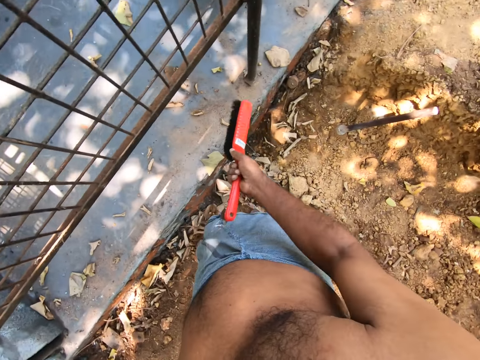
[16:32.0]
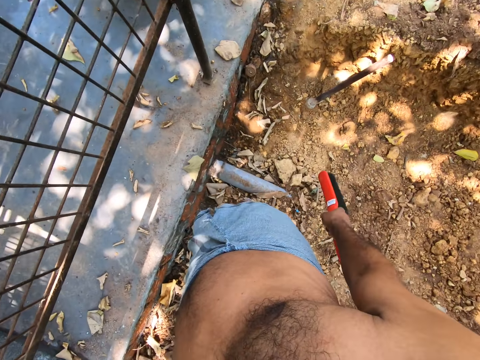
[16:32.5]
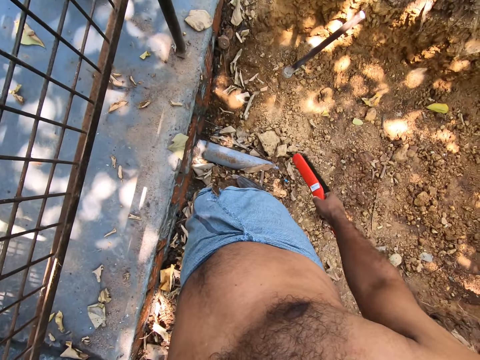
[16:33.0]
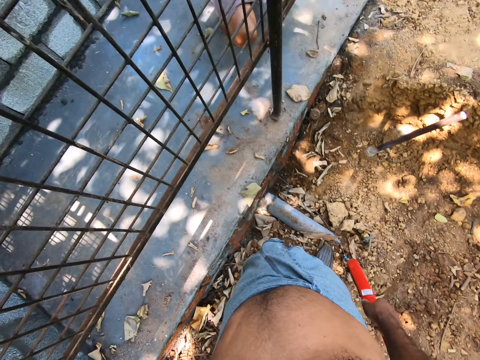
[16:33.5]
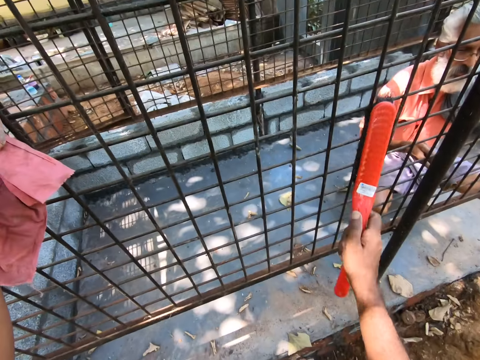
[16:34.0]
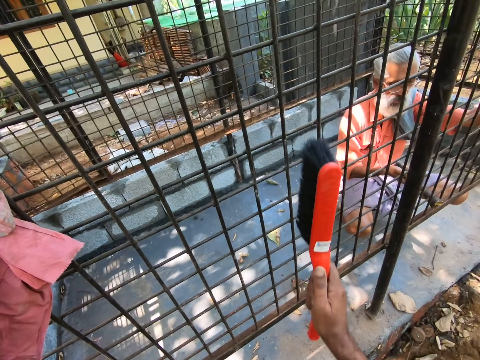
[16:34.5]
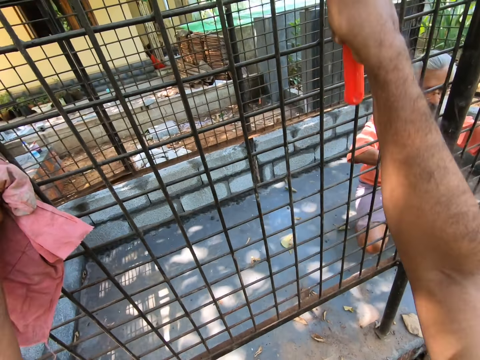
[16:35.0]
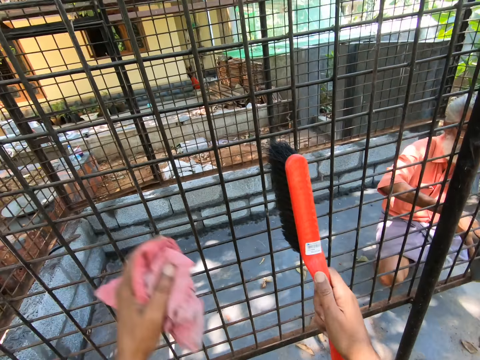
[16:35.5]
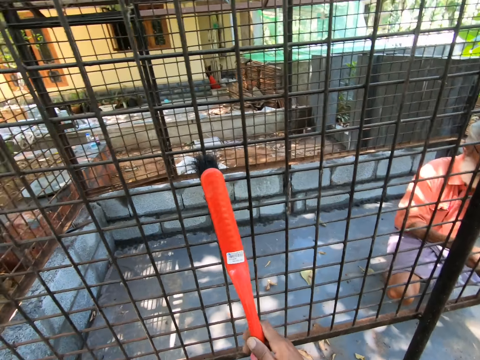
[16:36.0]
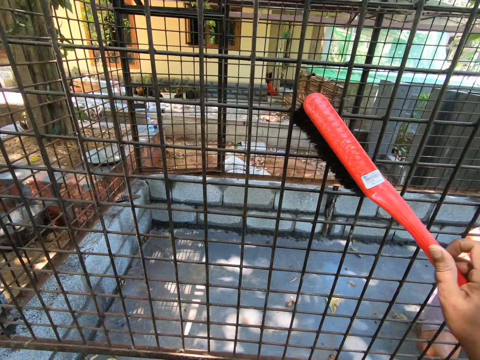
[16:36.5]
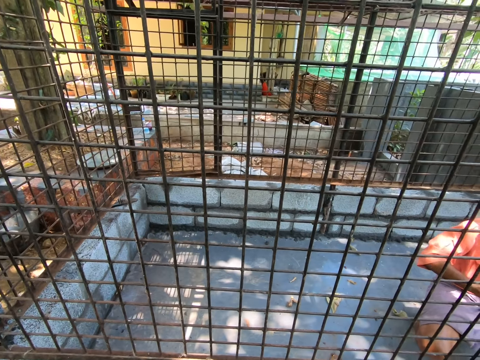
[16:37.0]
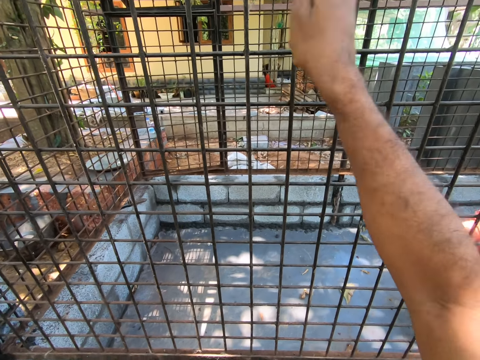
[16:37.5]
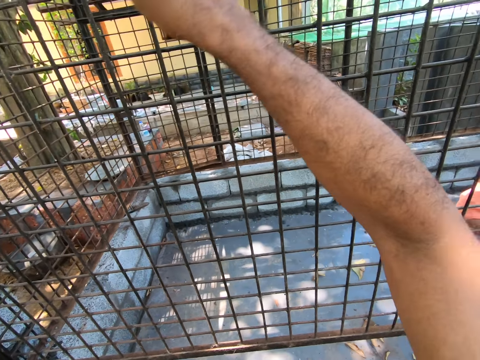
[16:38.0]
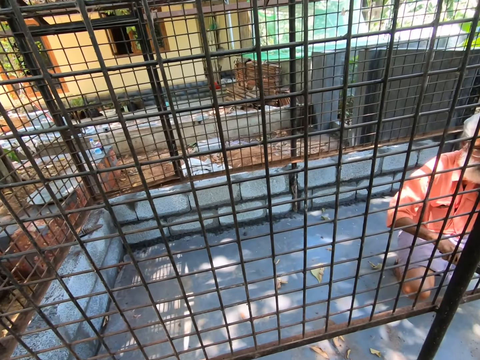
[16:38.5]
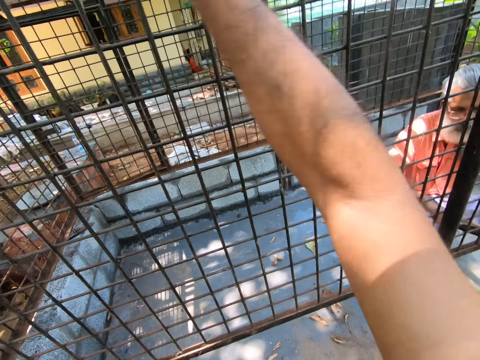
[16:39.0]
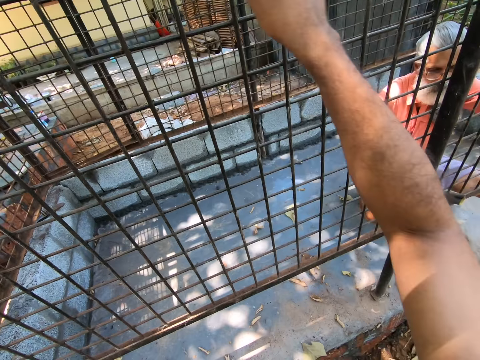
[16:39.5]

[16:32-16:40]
The camera wearer looks around. He cleans the iron cage with the brush in his right hand.

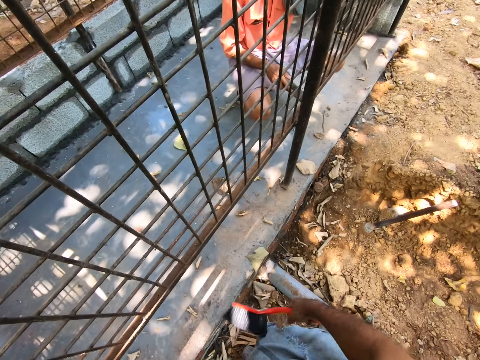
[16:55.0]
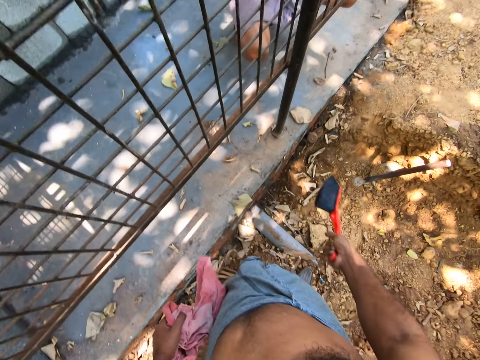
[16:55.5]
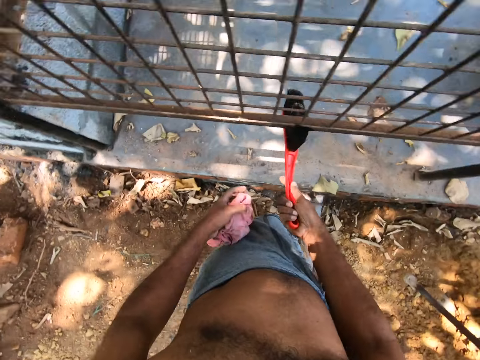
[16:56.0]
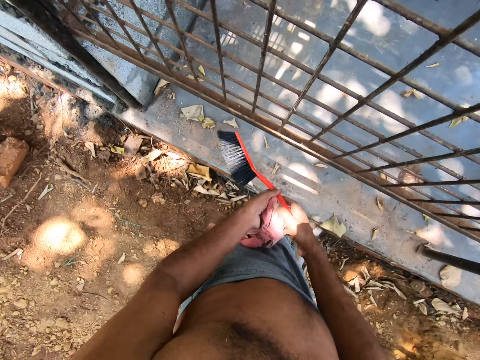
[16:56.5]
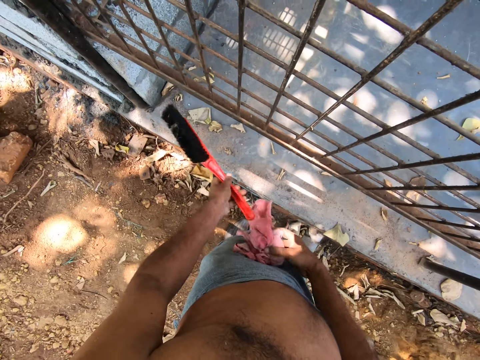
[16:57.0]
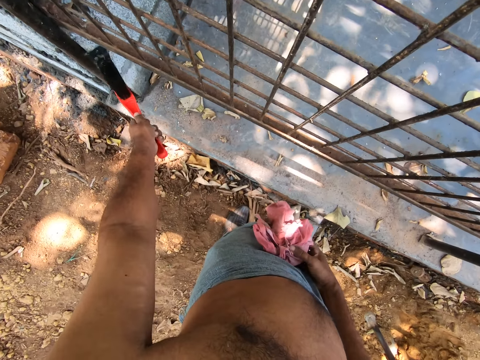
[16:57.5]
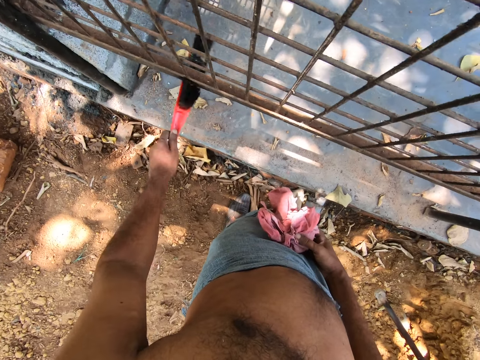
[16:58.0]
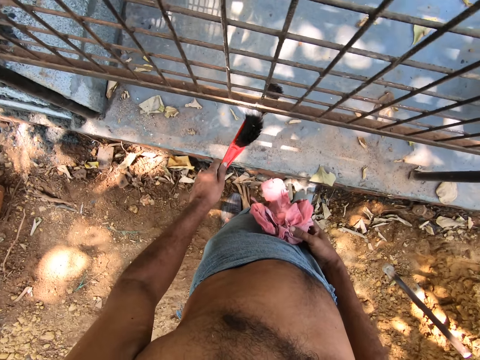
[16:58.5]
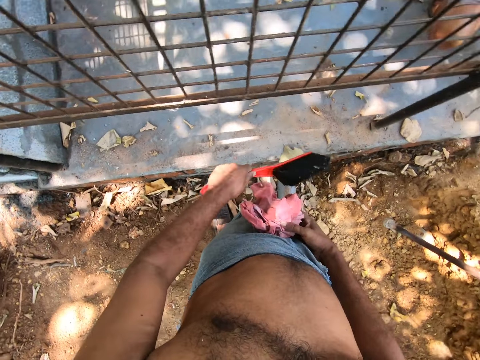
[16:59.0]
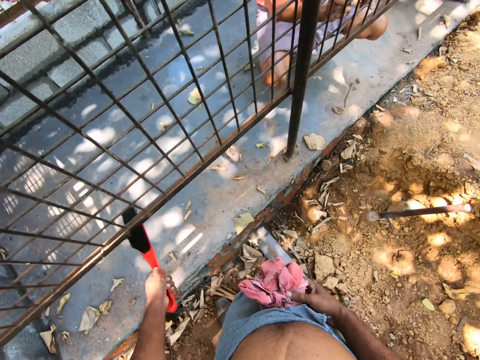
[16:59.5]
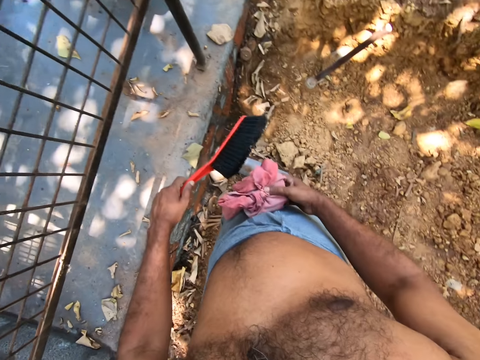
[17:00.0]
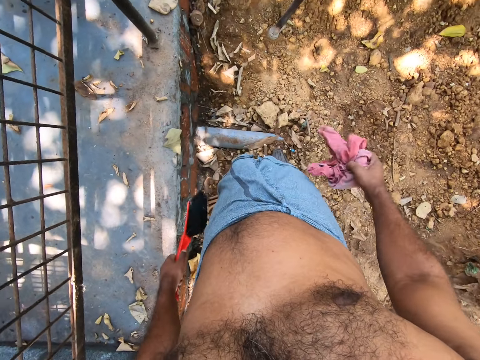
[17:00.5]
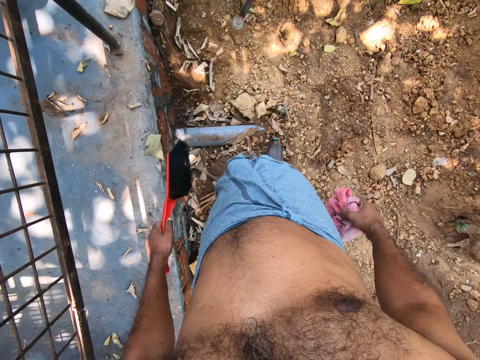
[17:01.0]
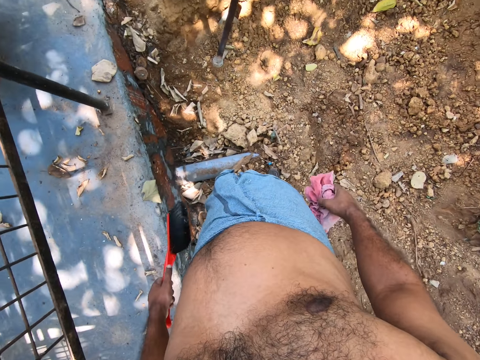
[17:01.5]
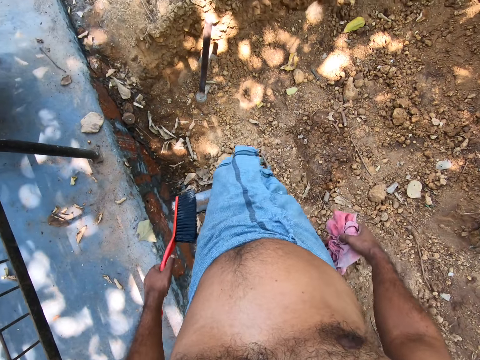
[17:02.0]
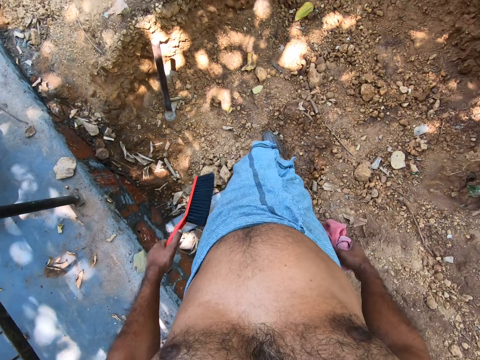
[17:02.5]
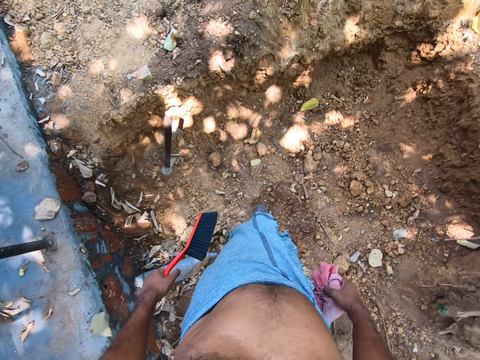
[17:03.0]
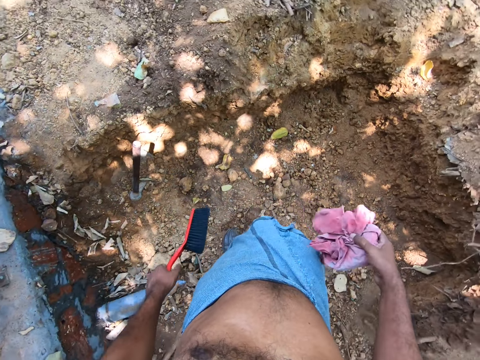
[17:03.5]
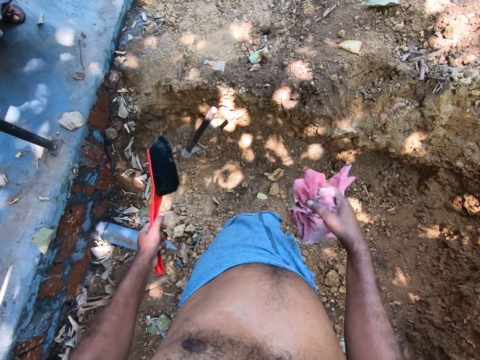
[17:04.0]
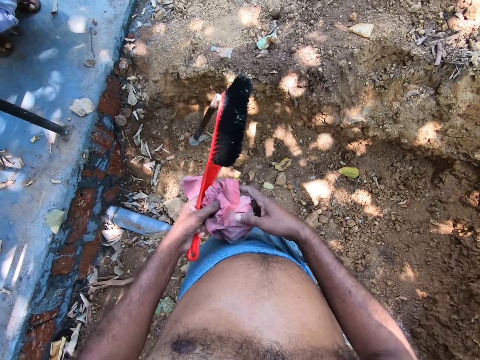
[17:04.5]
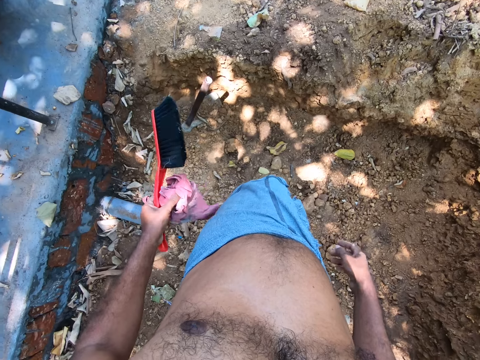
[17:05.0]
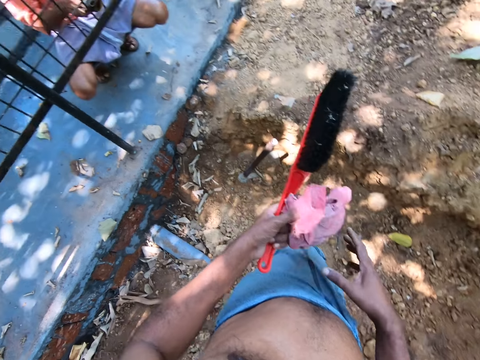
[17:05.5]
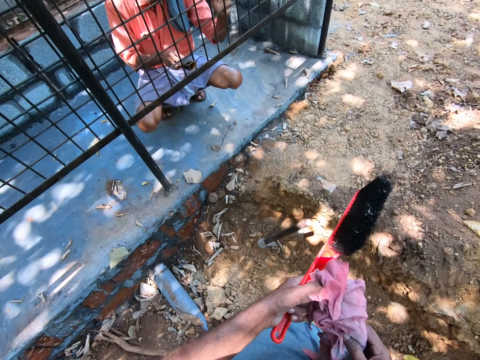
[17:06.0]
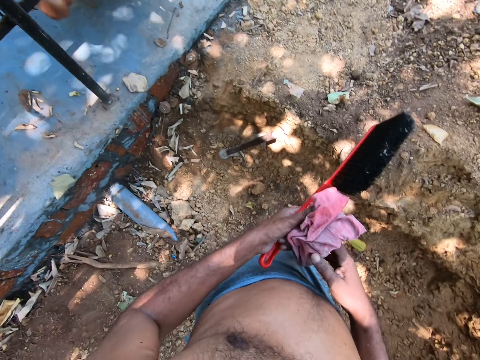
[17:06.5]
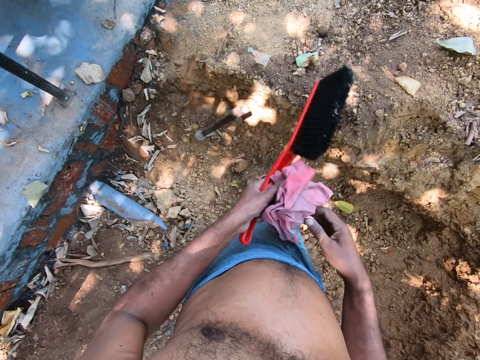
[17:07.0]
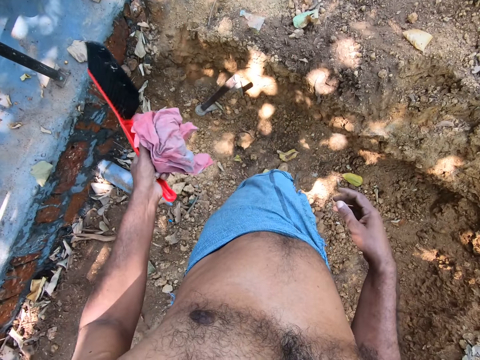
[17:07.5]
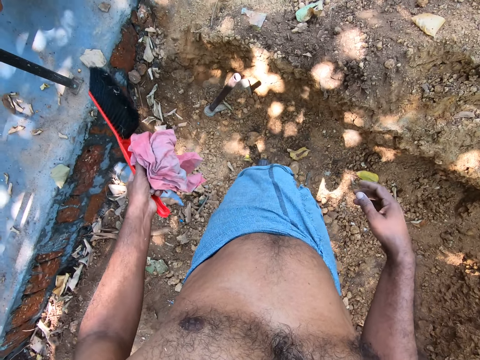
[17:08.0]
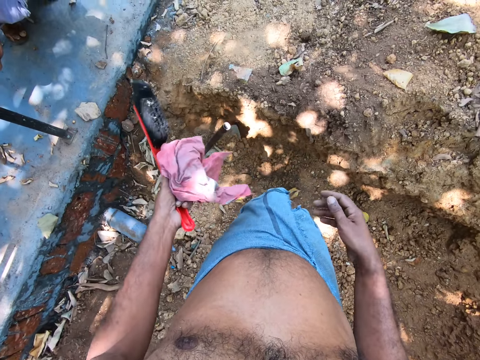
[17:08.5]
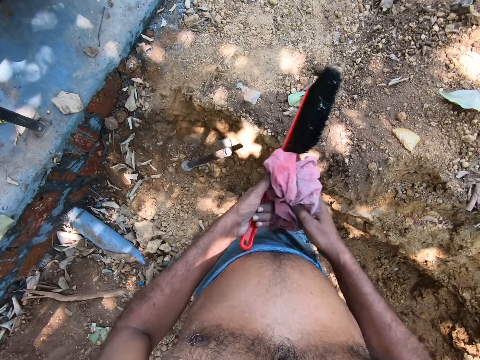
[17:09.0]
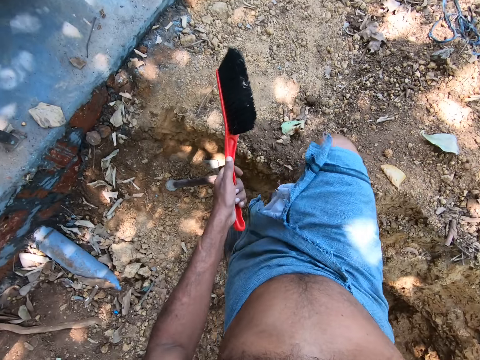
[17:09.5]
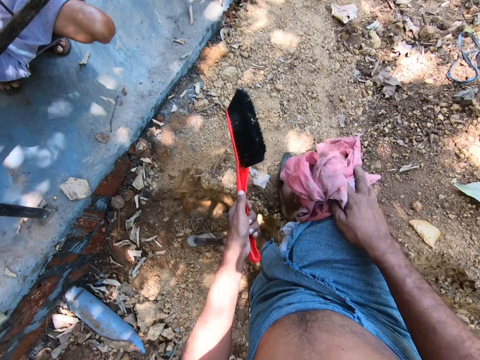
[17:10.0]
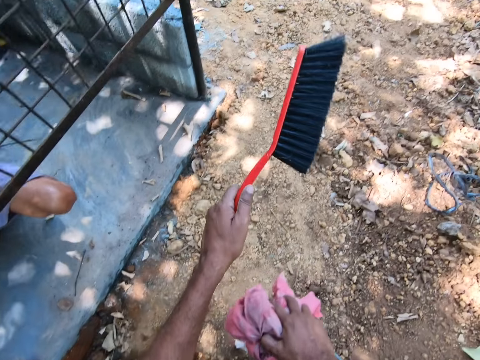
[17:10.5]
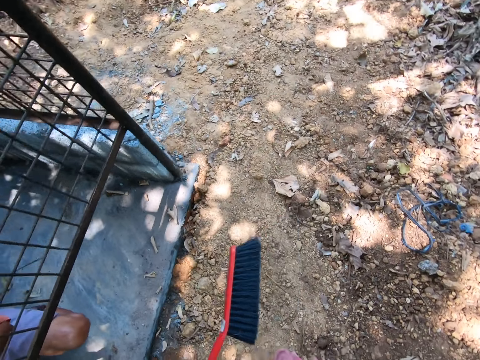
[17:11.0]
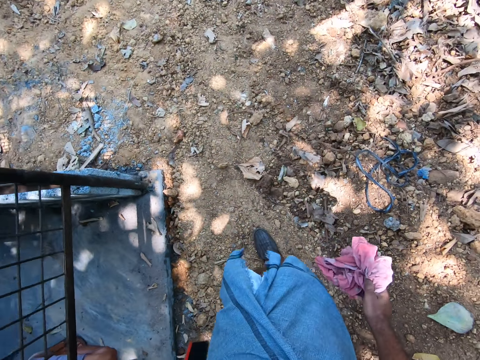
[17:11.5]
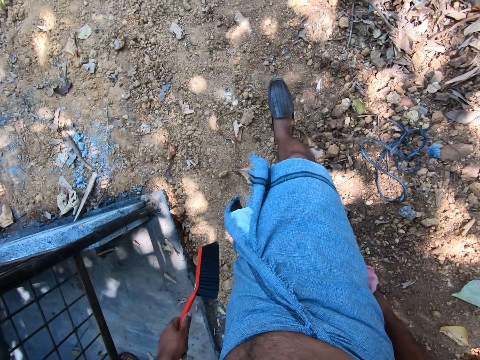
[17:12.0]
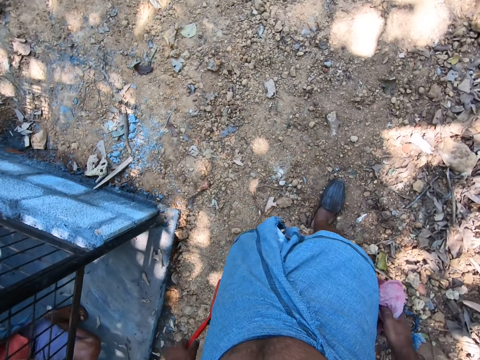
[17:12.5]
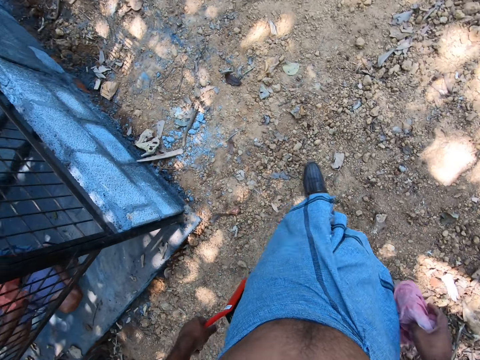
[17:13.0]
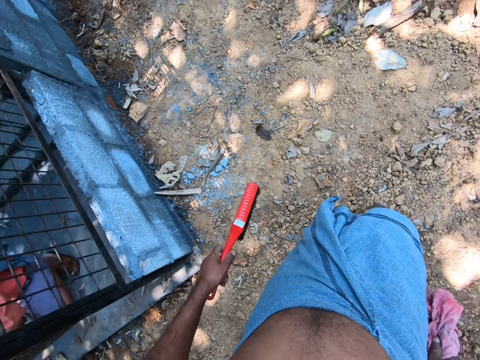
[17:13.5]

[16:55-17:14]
The camera wearer passes the brush to his left hand with his right hand. He takes the napkin with his right hand from his left hand. He cleans the iron cage with the brush in his left hand. He looks around and walks around. He passes the napkin to his left hand with his right hand. He holds the napkin with both hands. He looks around. He passes the napkin to his right hand from his left hand. He walks round the uncompleted building.
